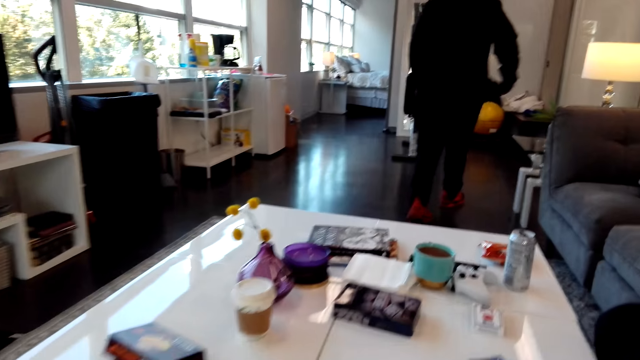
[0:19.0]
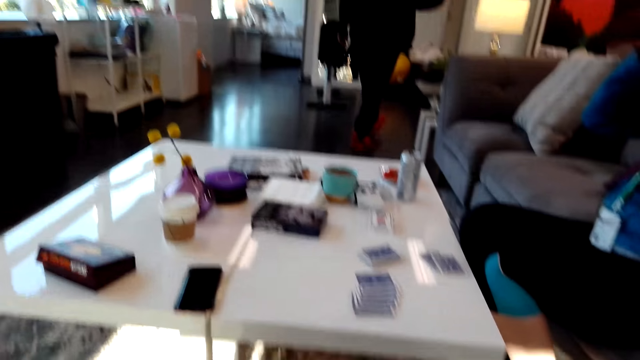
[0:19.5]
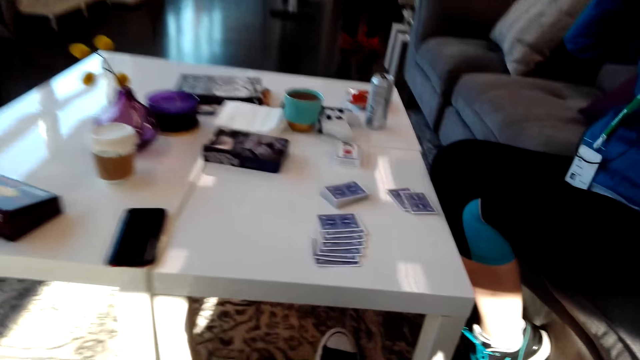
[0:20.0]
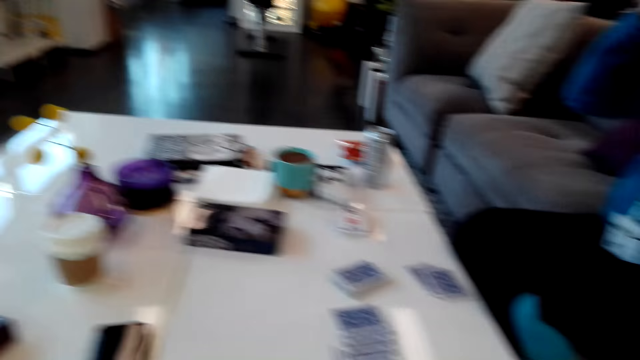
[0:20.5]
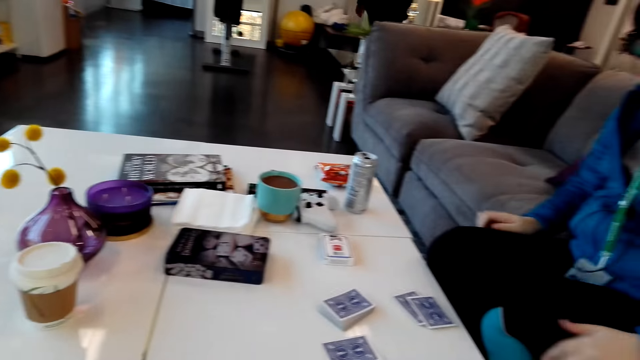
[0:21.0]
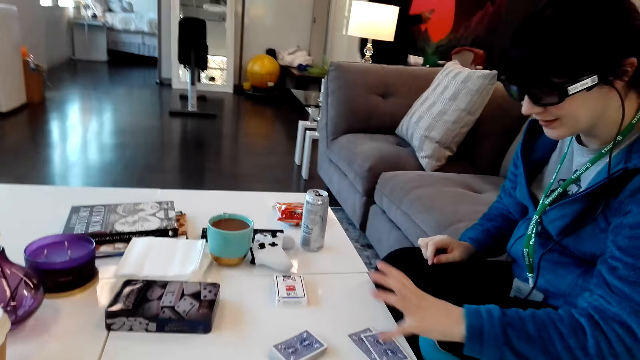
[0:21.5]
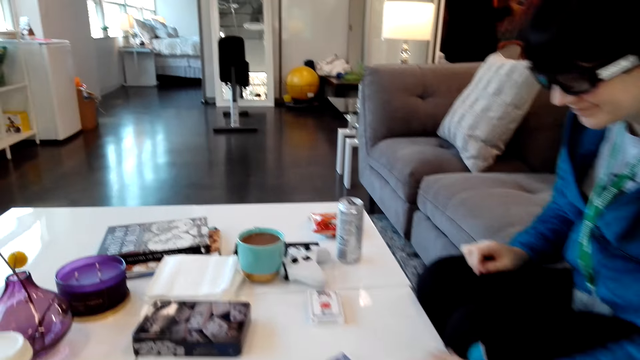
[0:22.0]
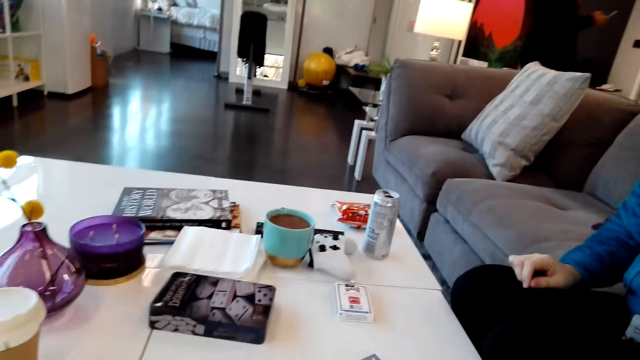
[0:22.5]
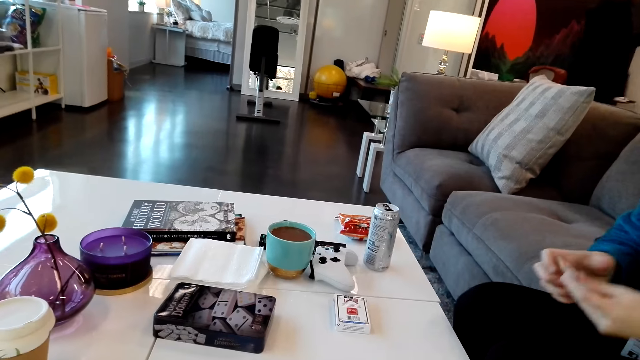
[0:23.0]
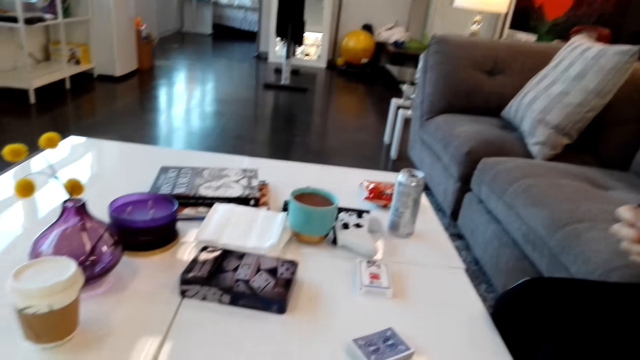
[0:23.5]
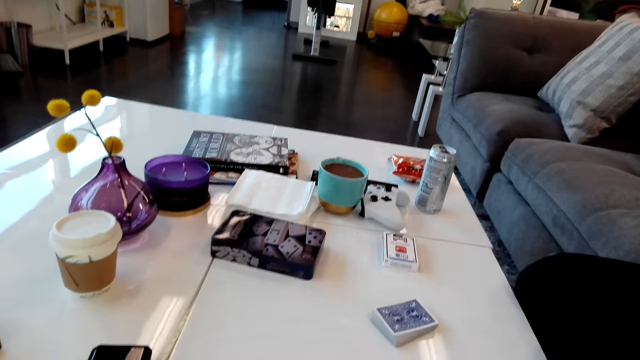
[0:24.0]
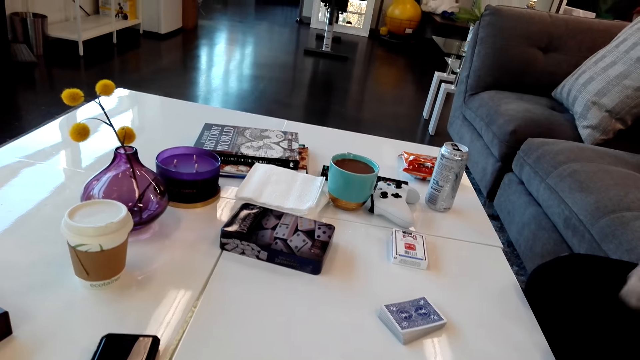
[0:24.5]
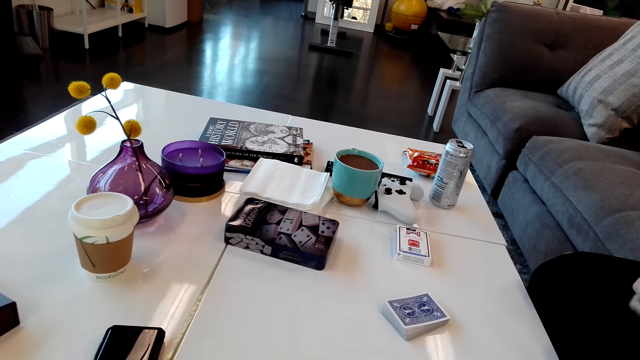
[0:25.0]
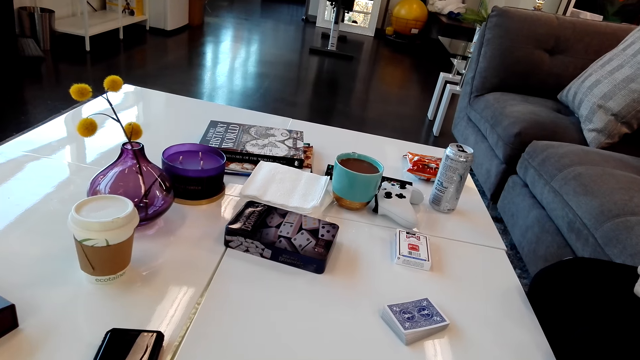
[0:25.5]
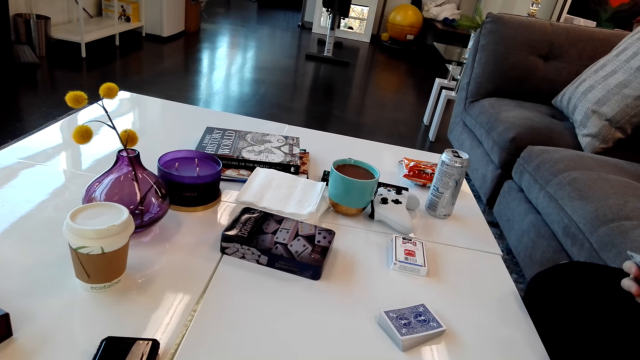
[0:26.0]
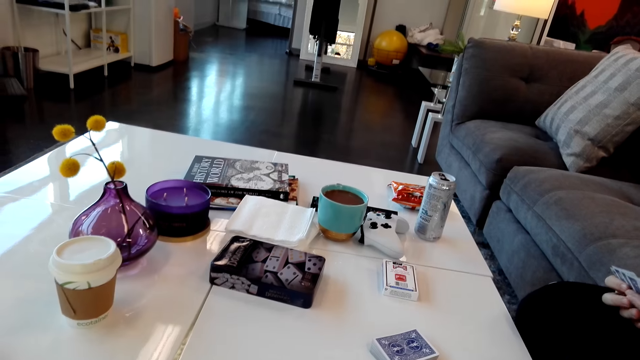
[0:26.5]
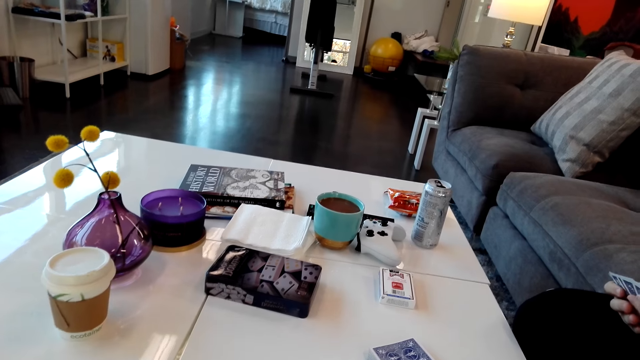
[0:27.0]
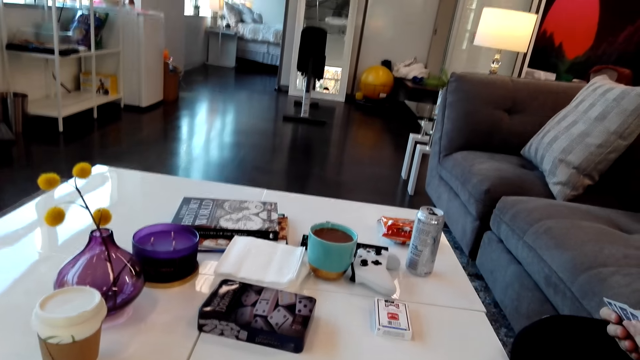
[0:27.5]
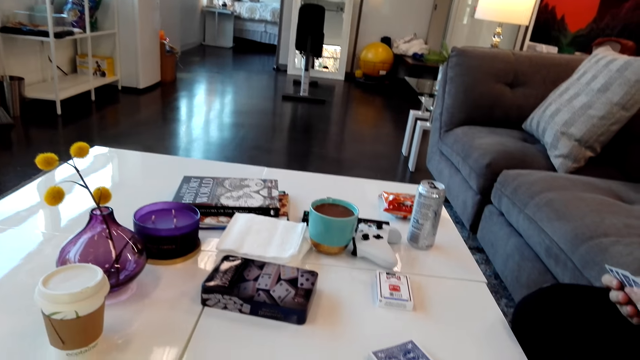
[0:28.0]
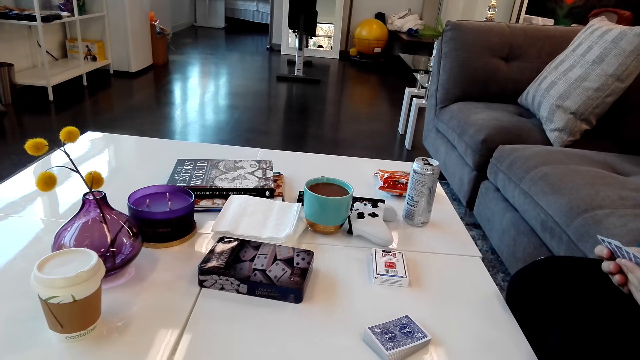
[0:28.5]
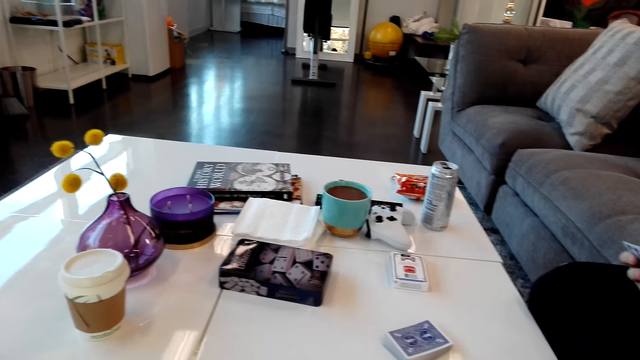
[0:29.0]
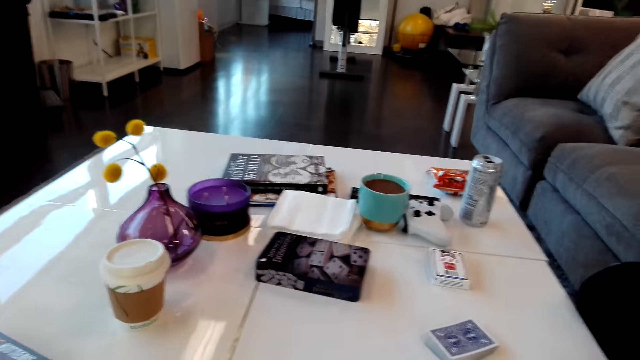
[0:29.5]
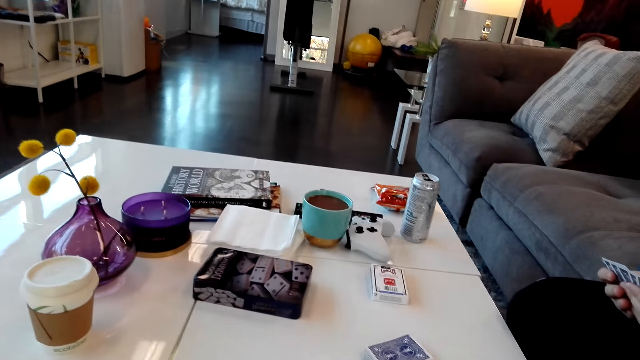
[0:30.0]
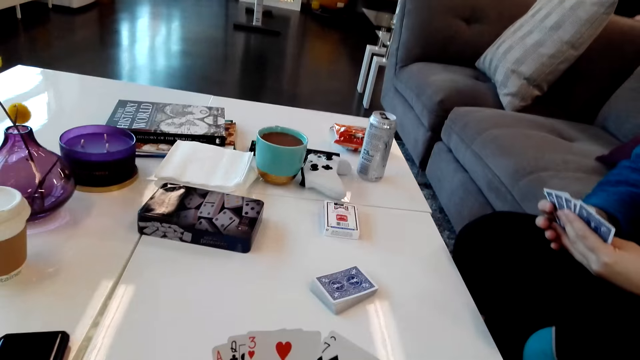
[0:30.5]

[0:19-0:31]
The camera wearer looks around. A person picks cards on the table and shuffles the cards on the hands.

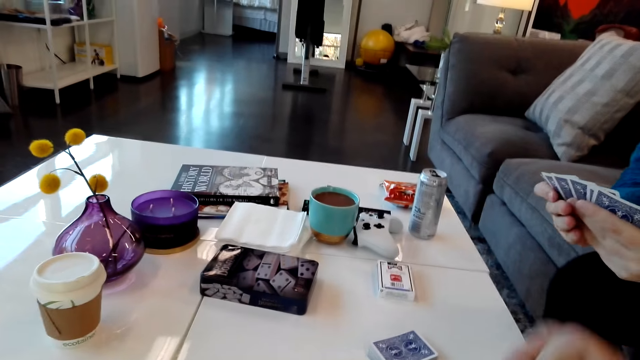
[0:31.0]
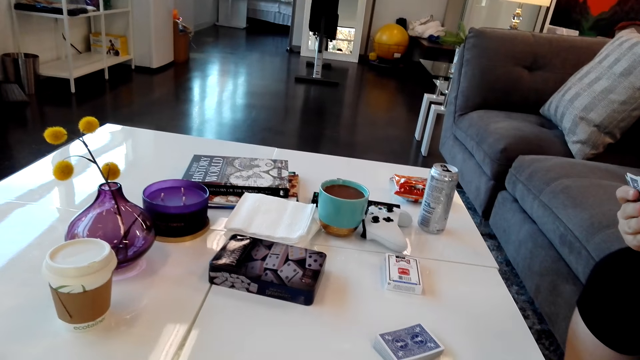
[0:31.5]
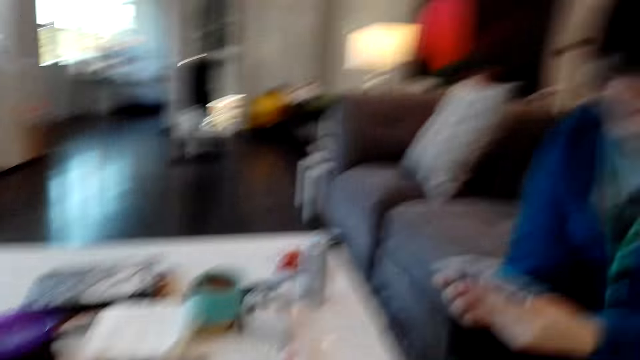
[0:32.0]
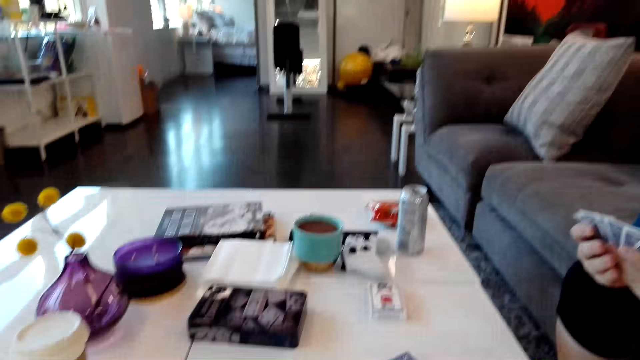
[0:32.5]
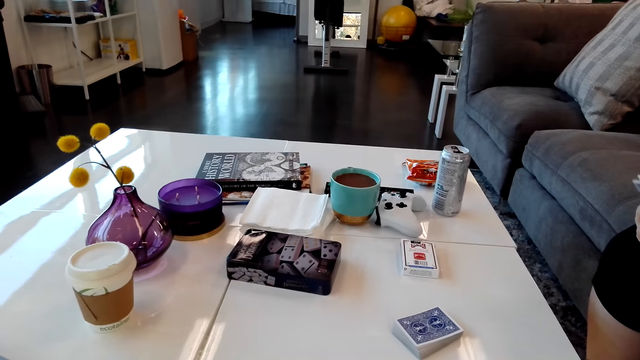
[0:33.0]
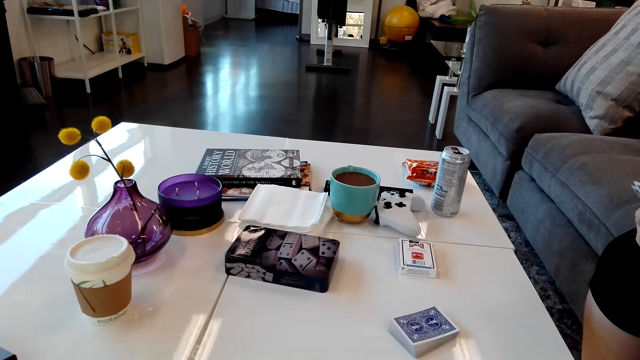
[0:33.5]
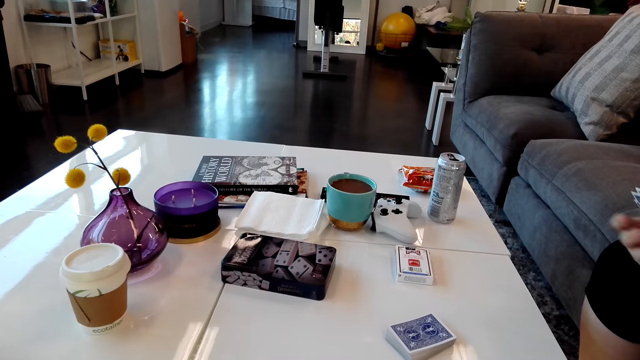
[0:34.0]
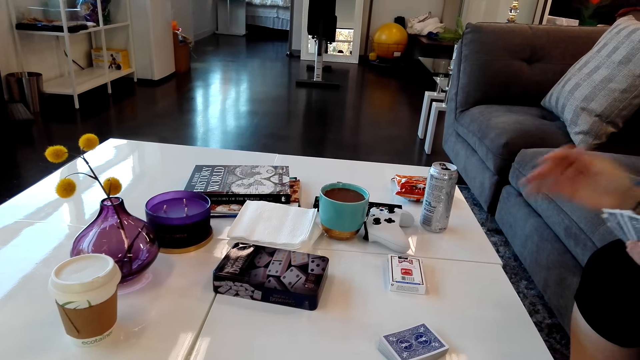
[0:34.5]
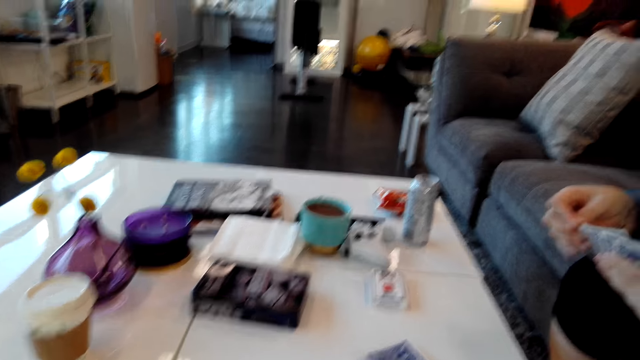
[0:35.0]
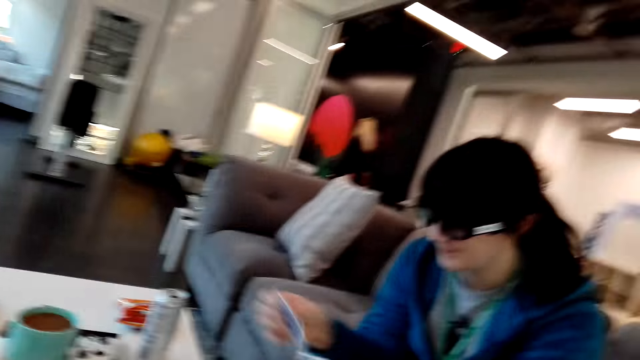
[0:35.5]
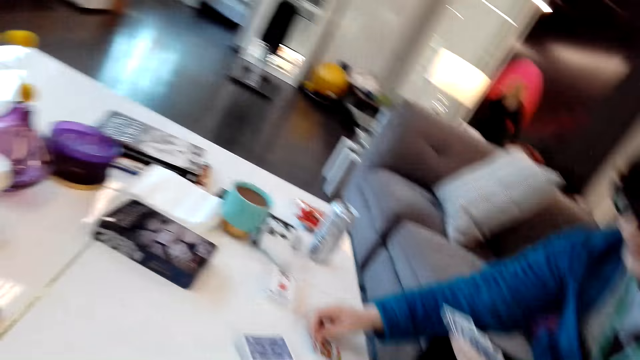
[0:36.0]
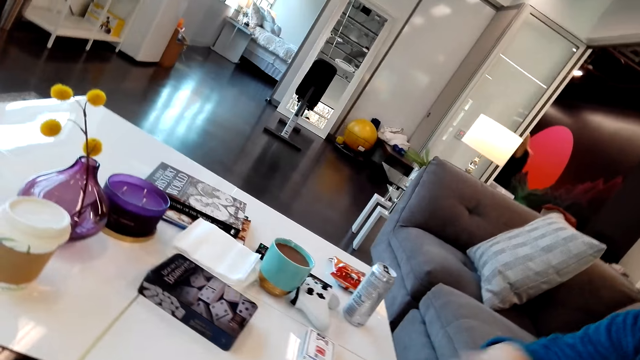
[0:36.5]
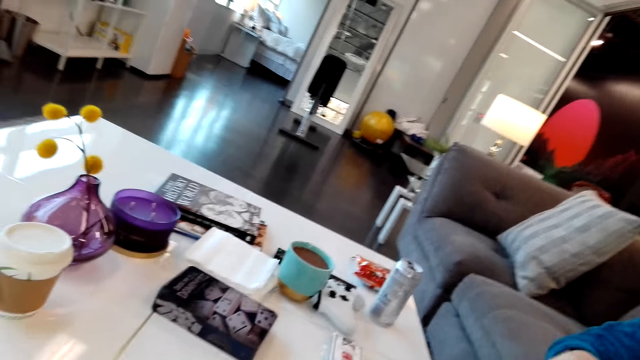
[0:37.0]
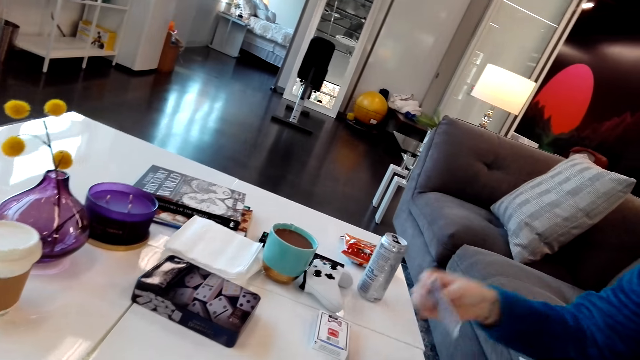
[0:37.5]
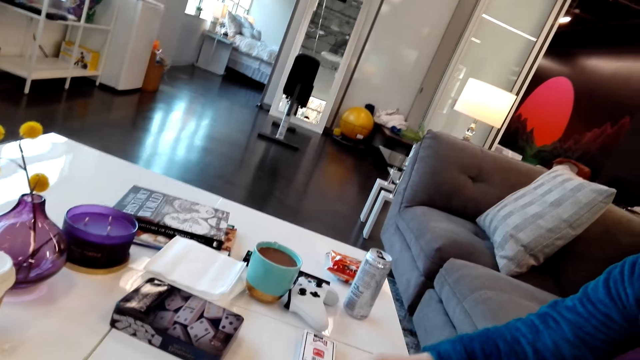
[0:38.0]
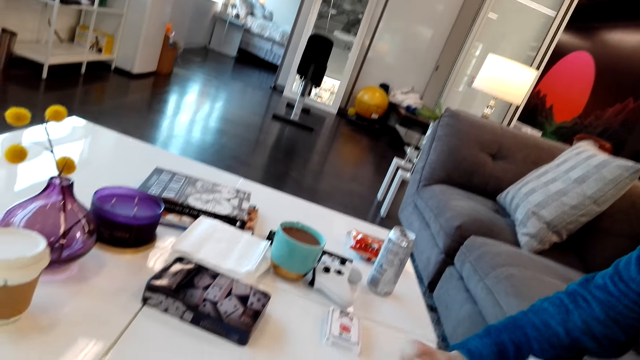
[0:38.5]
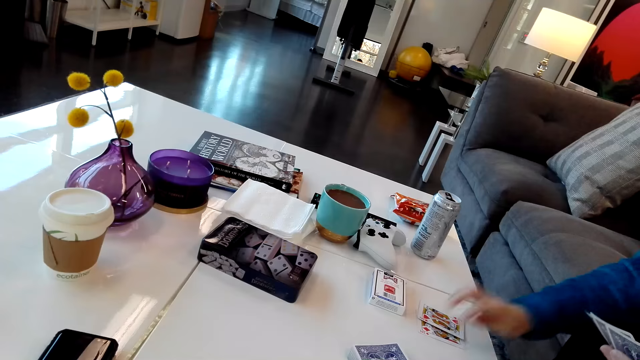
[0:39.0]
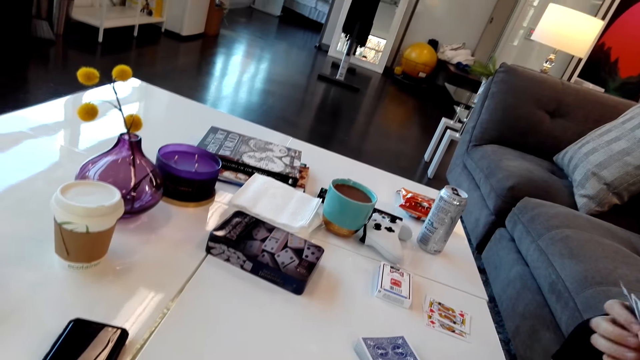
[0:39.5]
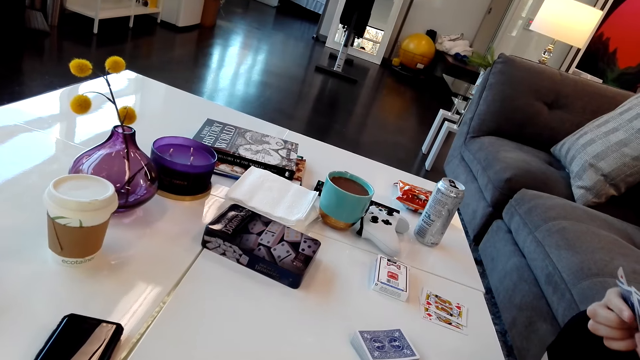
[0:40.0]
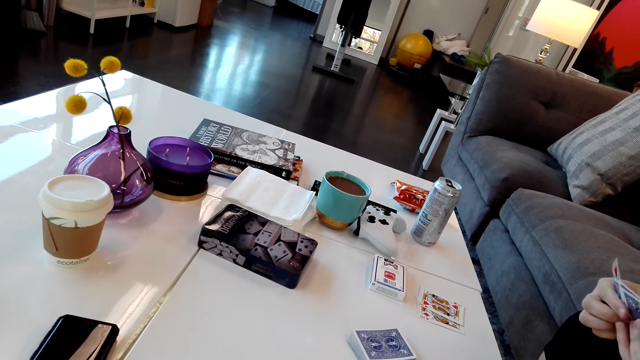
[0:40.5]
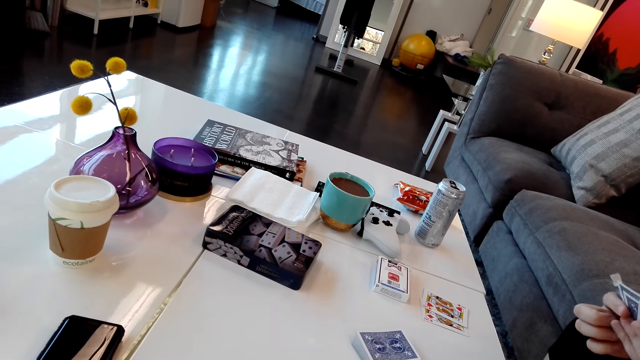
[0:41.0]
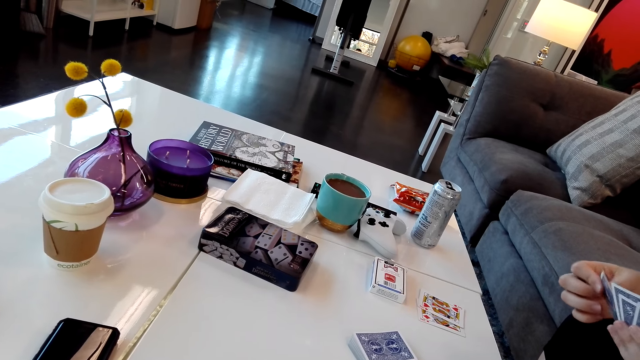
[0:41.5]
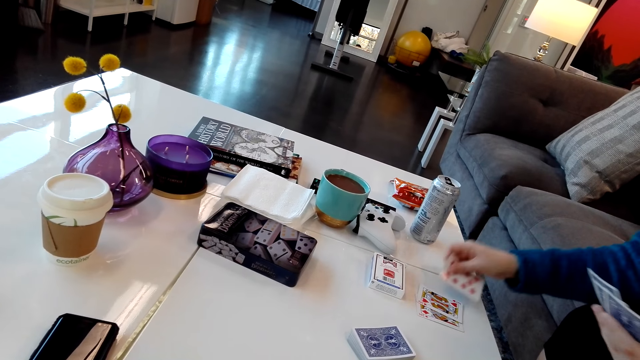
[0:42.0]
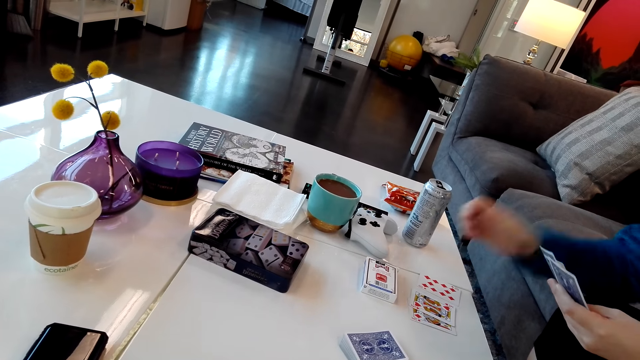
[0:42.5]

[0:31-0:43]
A person puts a card on the table.
